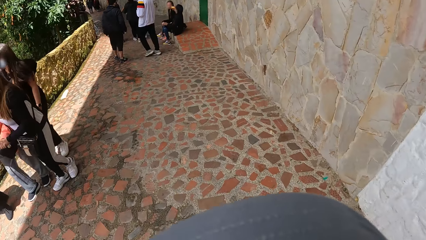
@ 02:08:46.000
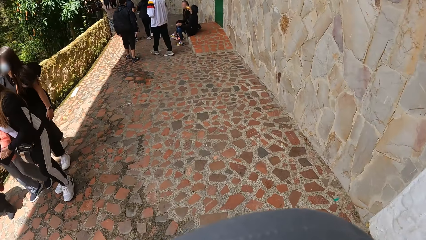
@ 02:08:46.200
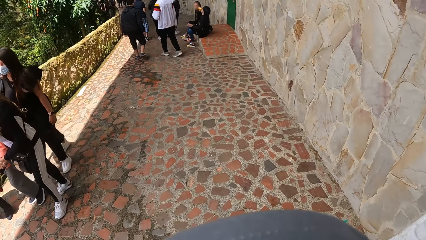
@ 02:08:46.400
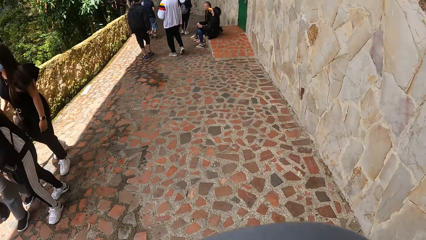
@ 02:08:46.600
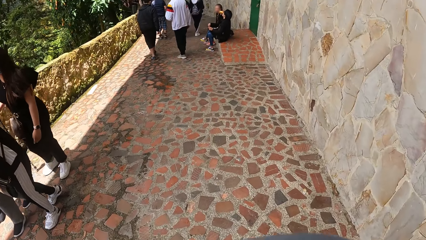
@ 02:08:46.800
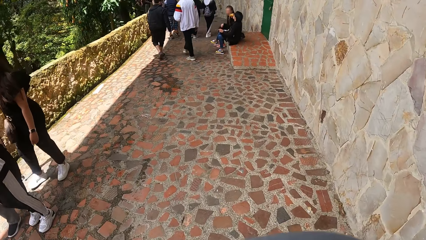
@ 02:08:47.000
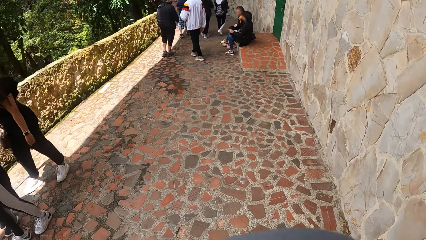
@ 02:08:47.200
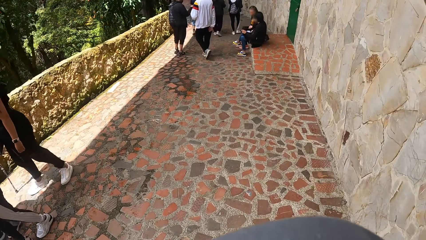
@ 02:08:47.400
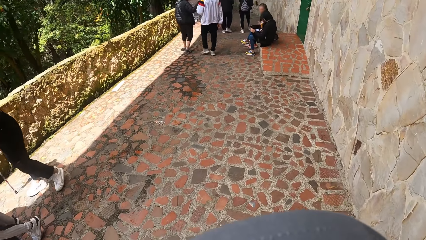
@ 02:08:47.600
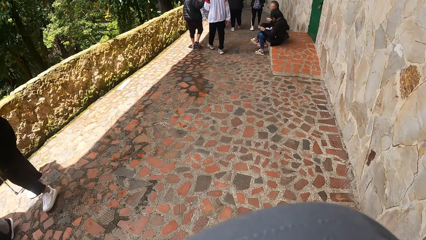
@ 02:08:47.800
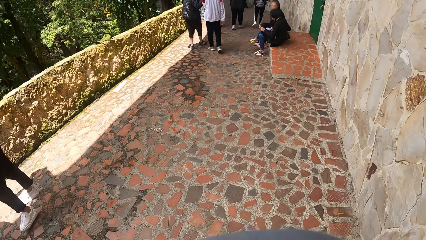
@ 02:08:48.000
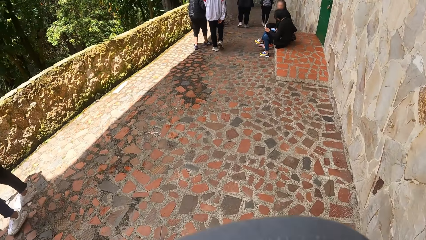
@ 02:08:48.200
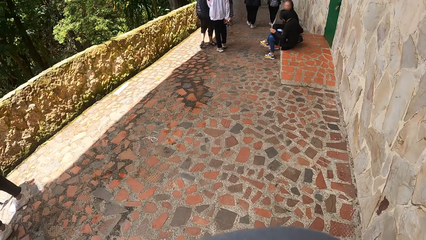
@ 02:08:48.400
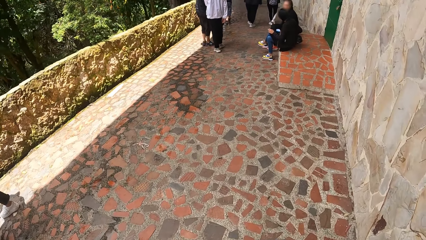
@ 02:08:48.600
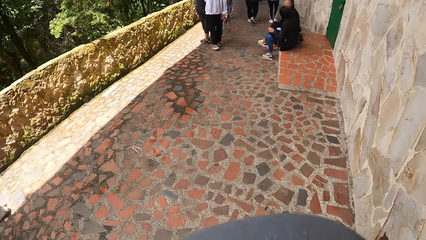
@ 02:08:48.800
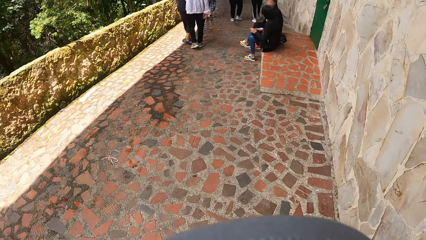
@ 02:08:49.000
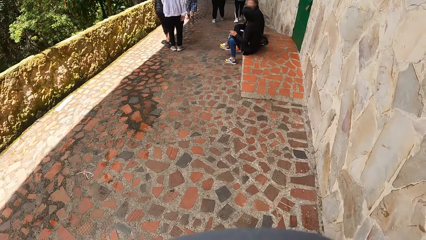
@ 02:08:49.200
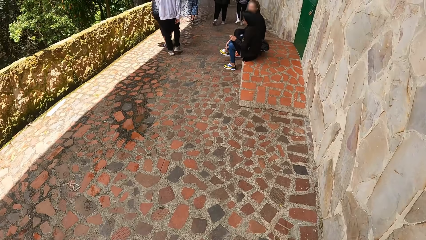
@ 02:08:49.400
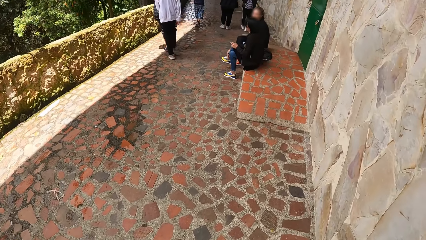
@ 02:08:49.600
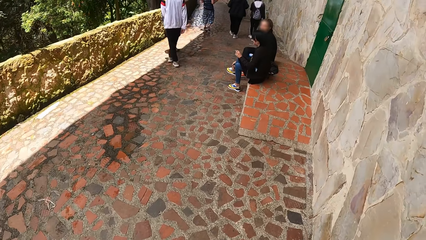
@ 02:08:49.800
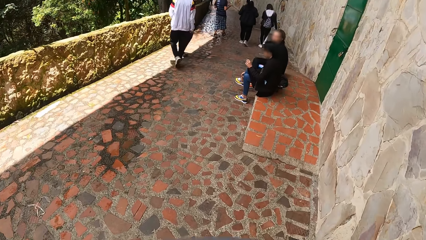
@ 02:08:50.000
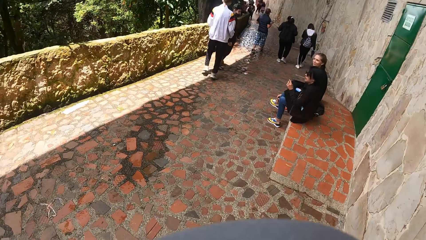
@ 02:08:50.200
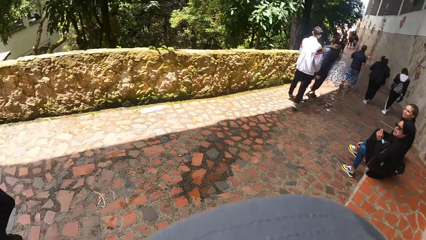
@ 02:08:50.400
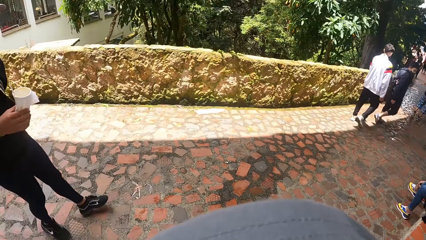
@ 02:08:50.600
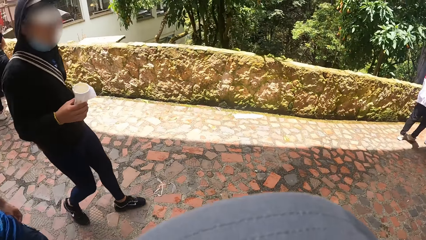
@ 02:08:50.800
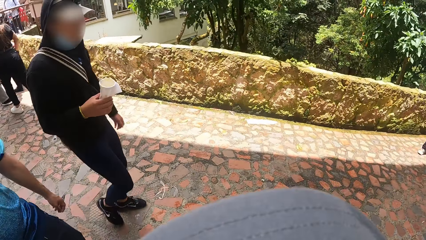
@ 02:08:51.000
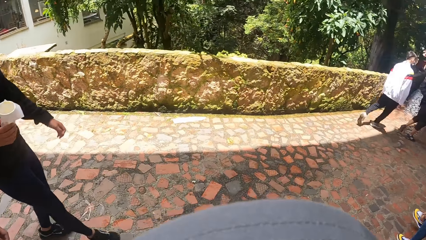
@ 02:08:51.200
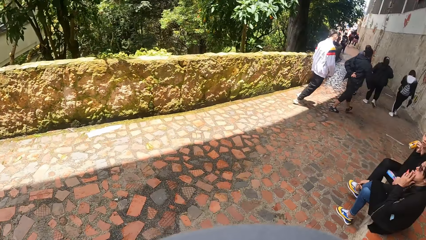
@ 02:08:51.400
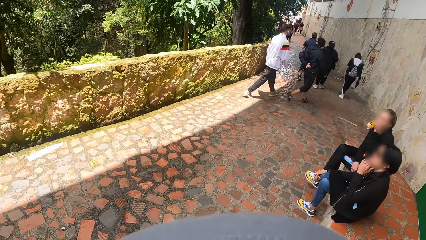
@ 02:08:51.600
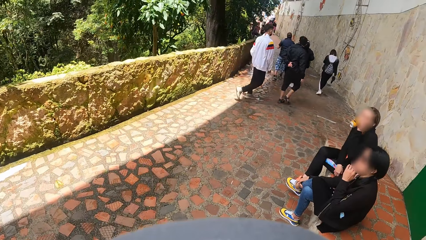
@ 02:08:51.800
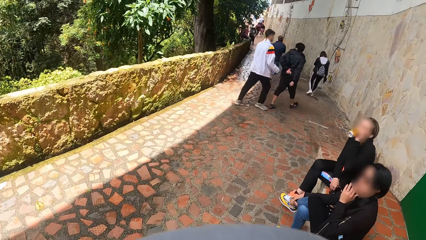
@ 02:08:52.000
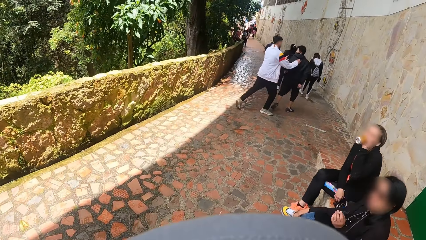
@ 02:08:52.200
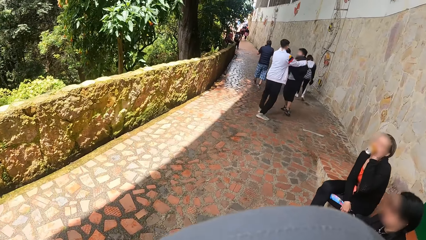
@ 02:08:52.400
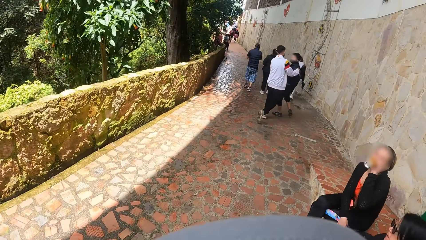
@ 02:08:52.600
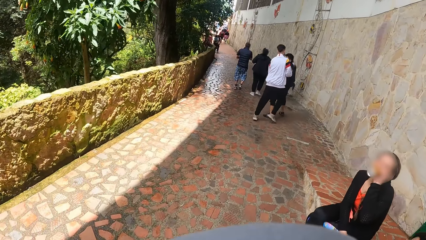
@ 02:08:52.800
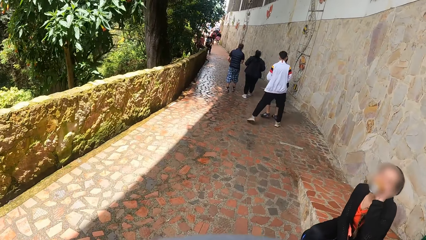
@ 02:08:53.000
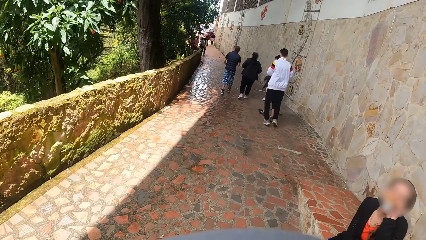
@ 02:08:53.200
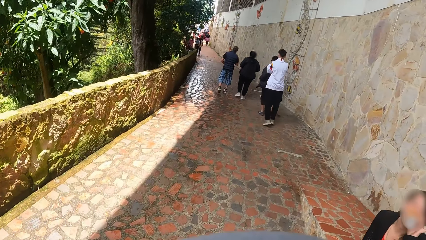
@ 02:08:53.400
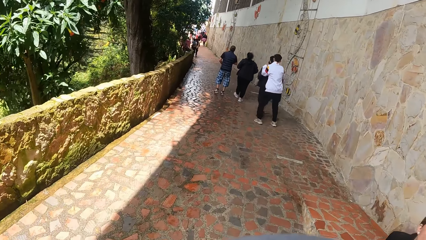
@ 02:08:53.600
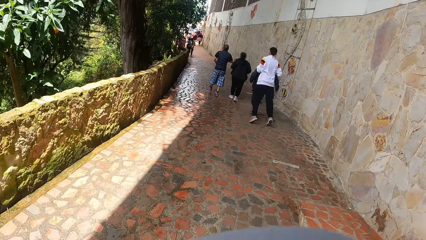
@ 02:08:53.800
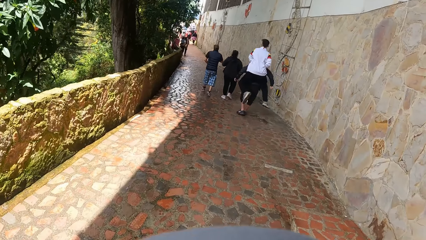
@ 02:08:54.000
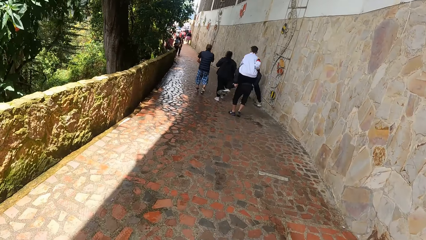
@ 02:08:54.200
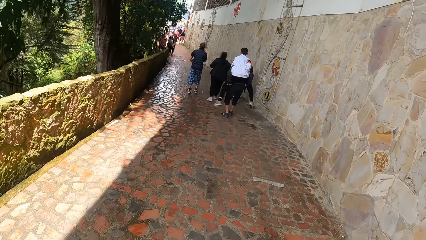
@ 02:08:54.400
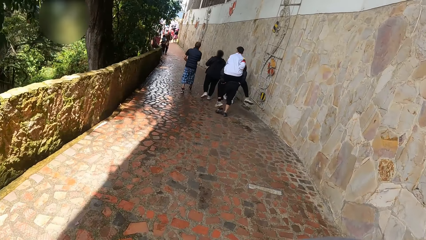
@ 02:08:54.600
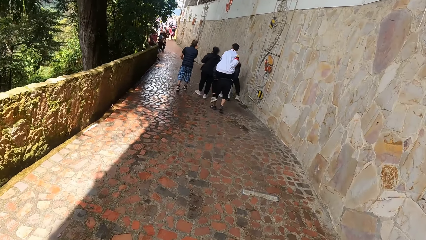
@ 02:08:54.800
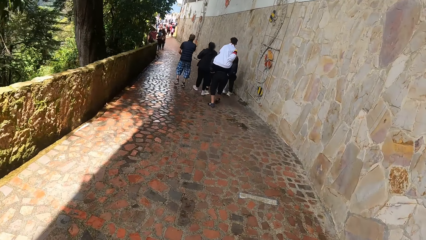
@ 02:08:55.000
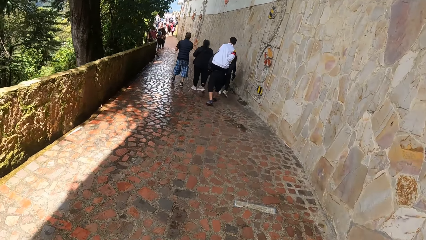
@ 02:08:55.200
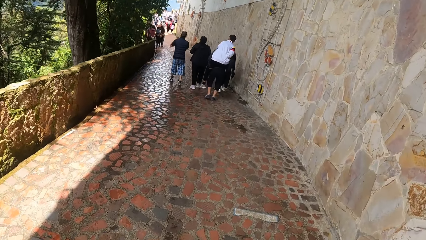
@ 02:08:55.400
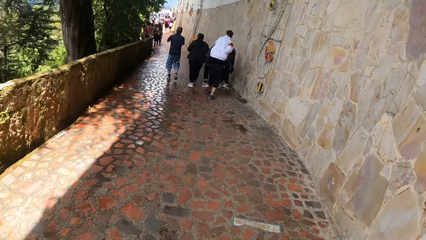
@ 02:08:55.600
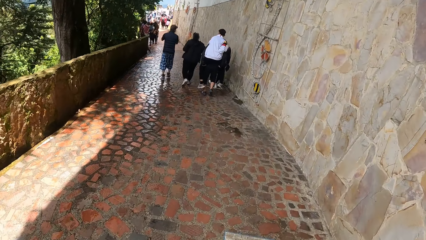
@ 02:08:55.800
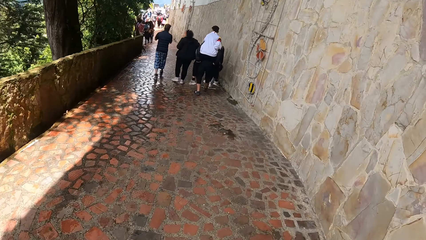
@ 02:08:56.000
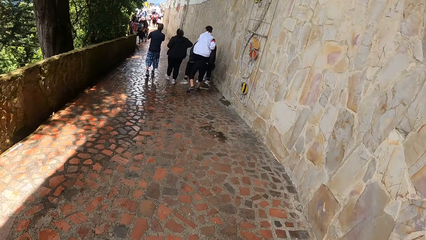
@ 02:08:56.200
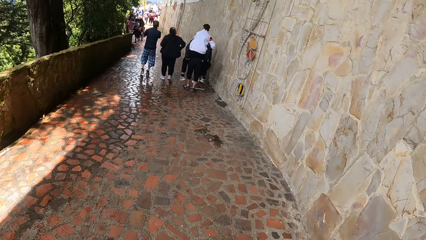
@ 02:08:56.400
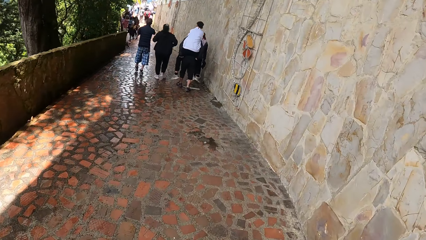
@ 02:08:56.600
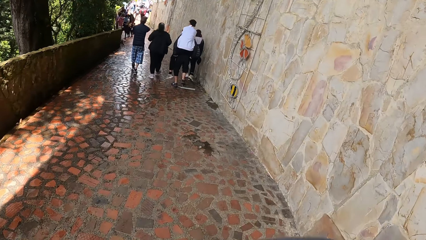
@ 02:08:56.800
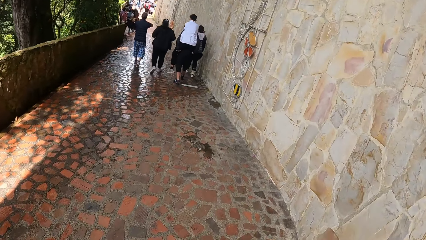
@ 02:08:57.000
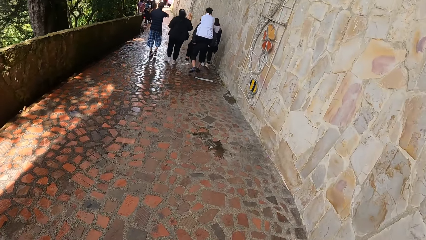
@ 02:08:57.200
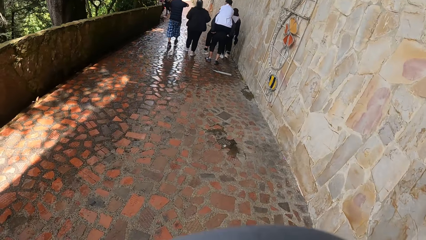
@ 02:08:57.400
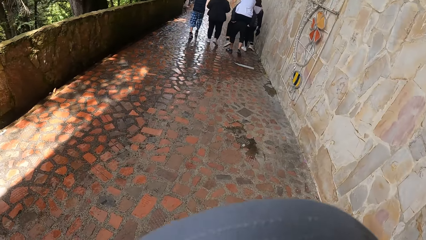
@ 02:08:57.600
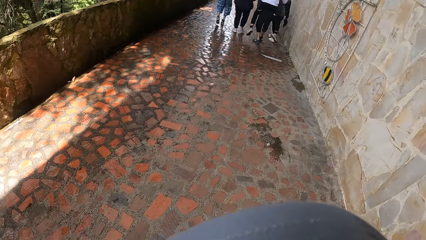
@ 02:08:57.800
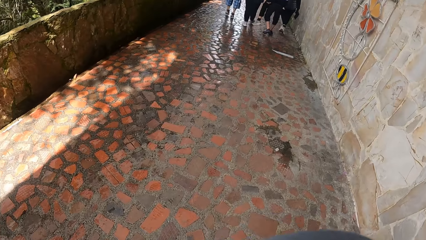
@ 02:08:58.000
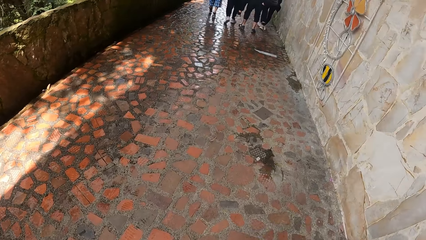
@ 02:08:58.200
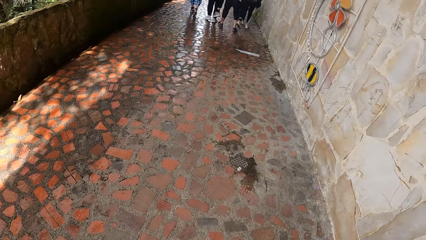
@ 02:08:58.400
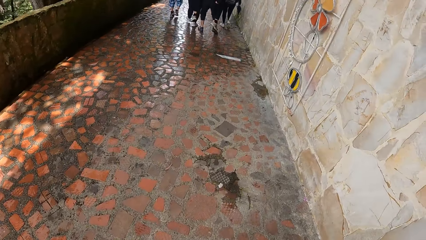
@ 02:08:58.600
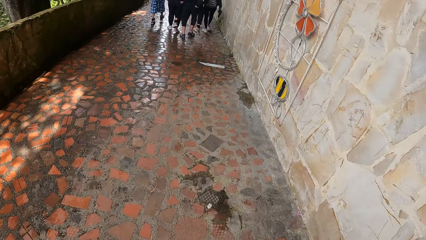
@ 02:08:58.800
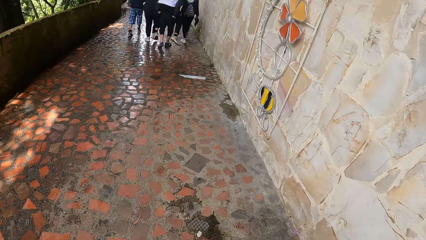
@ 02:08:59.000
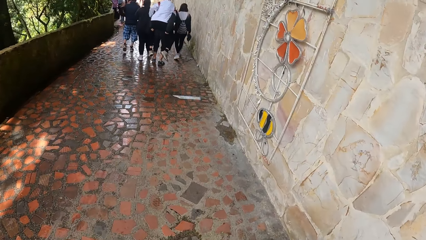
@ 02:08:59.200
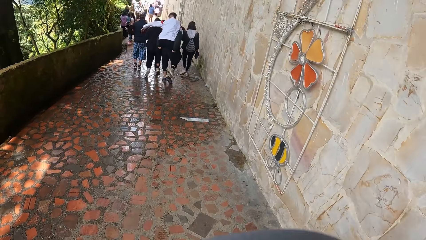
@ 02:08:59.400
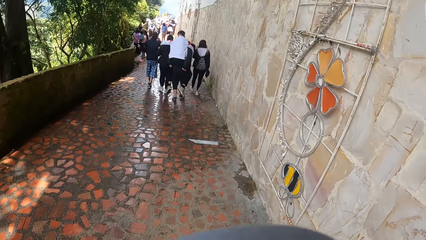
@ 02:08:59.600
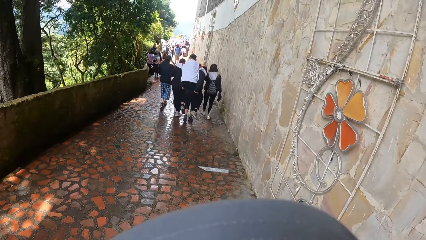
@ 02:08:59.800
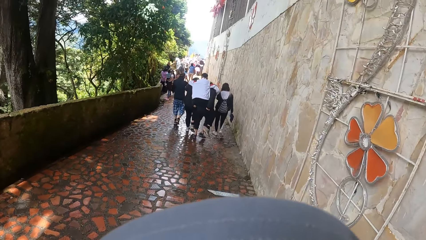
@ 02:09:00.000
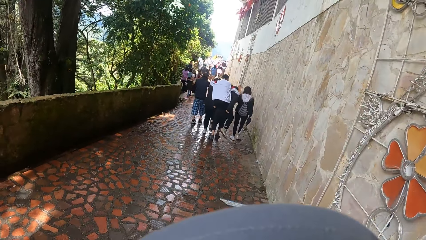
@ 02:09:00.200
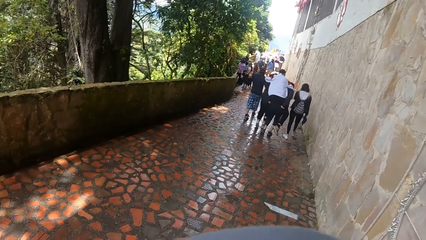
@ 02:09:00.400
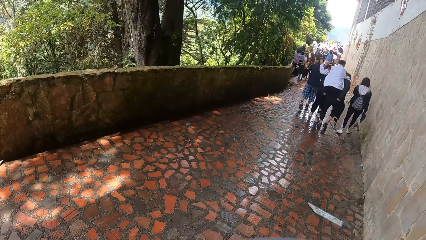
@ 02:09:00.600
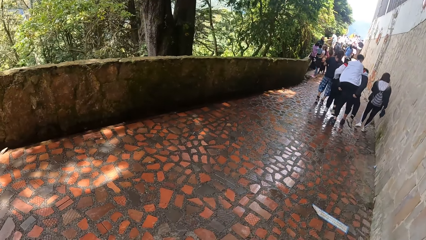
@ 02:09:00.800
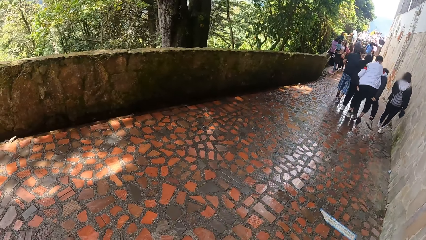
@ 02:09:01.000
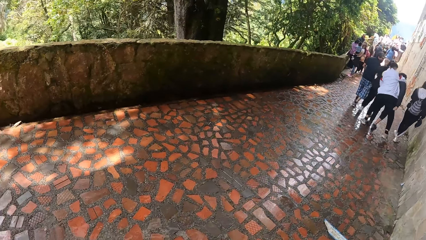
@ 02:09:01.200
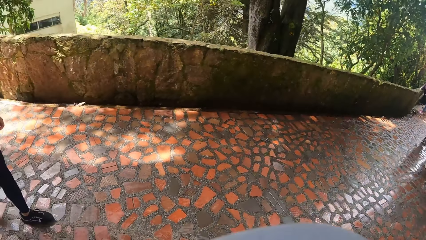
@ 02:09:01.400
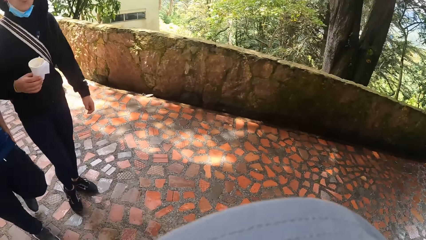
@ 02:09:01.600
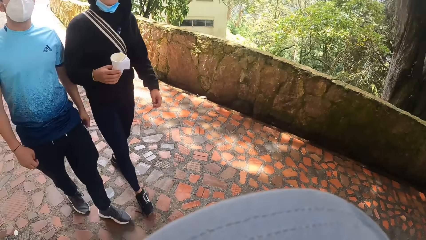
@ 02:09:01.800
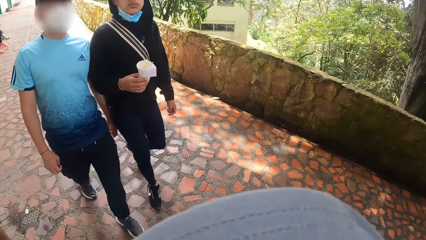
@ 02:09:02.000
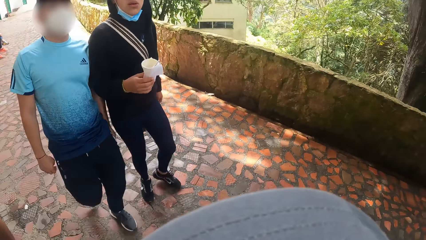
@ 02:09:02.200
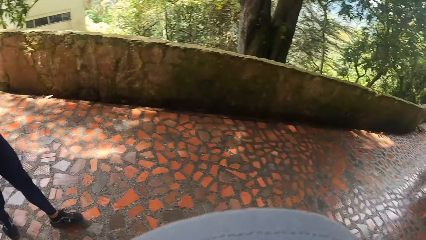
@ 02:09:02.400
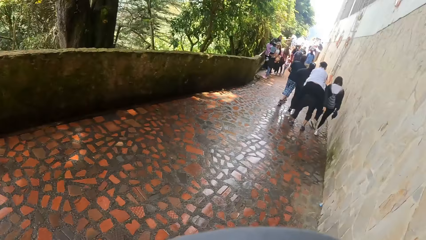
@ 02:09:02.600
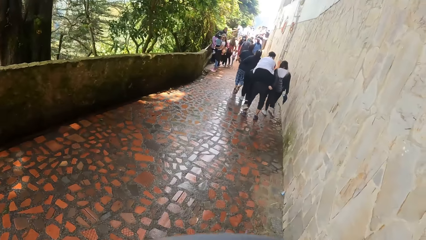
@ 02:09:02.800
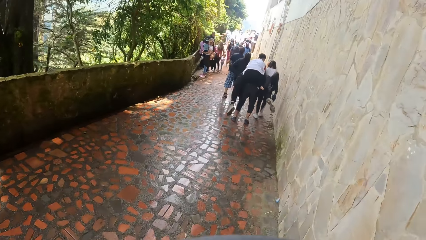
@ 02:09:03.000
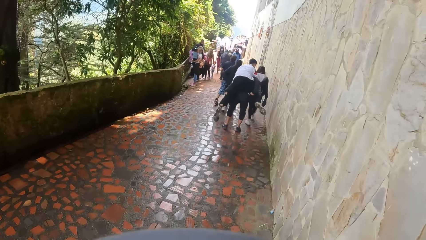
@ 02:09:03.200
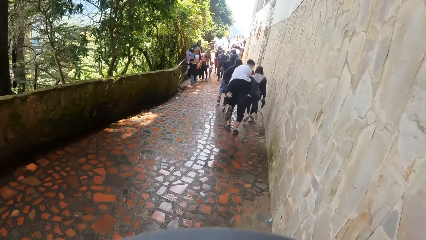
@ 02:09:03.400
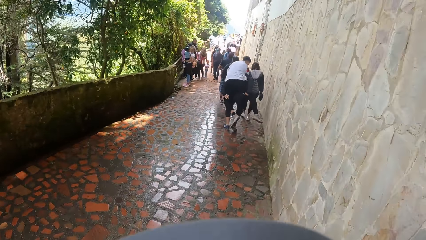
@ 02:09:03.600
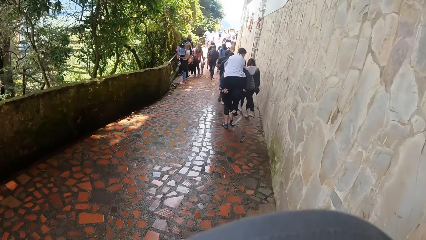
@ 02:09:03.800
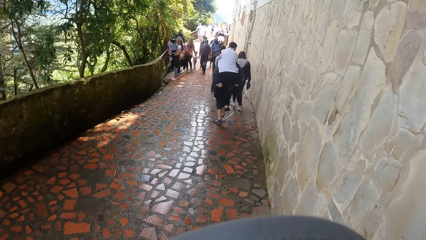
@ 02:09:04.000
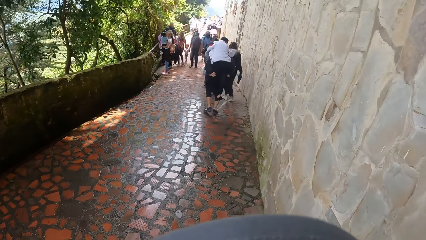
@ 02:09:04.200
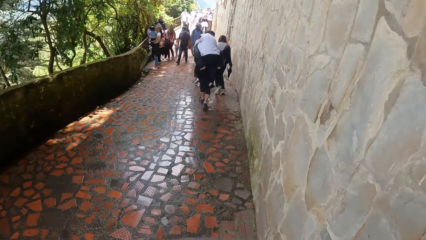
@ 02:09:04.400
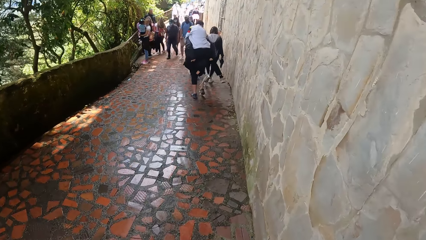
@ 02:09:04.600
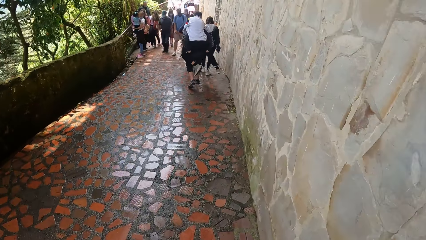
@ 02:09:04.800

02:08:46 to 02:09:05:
The camera wearer walks past a group of people. They walk along the pavement, look around, and walk along the pavement. They turn towards a man and another man. They look around. They turn towards a group of people.
